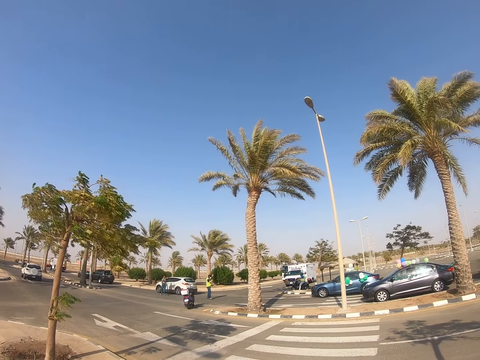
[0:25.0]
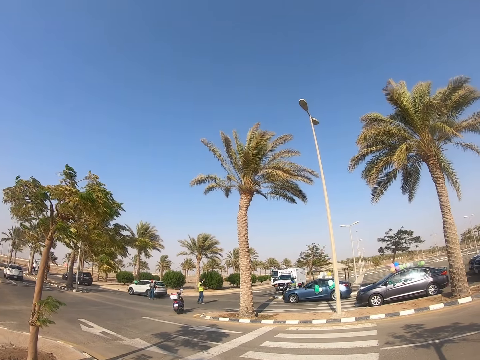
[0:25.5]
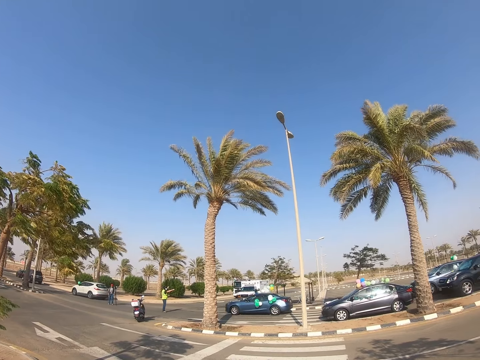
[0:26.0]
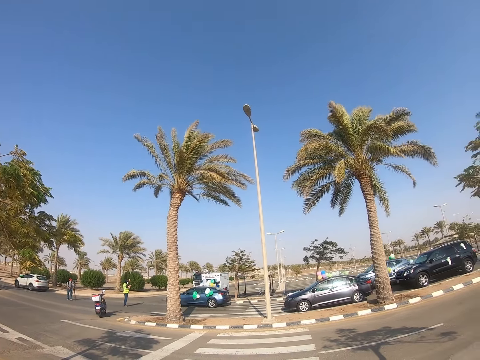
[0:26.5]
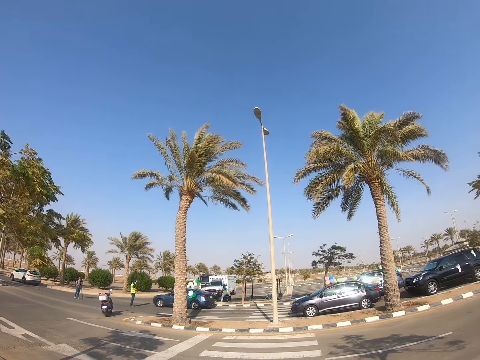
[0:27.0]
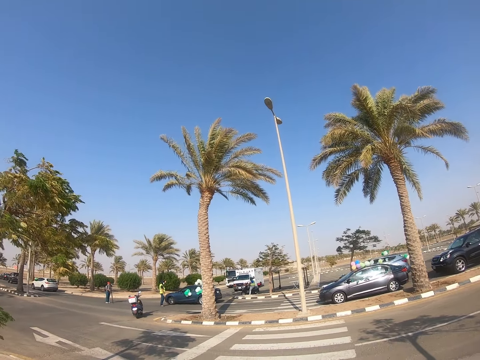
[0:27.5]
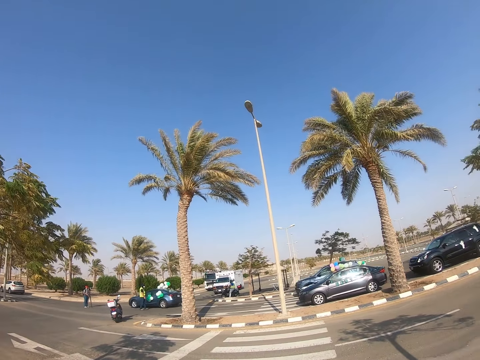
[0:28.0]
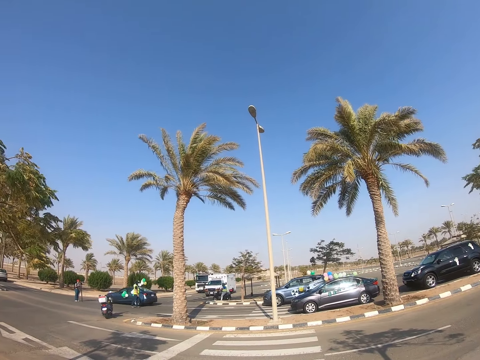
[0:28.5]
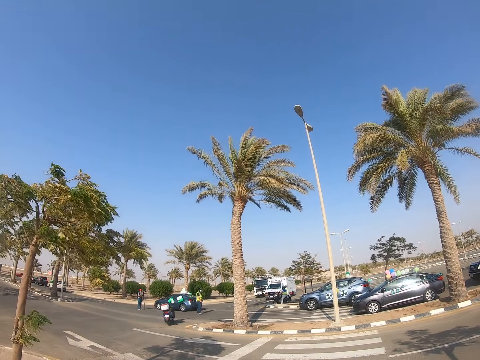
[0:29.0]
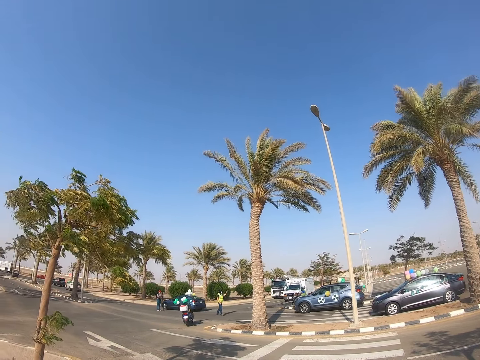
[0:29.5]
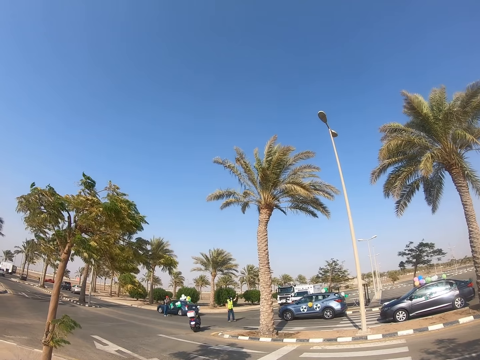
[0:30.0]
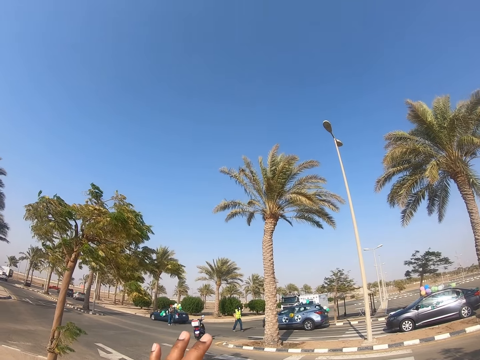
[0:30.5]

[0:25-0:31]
The camera wearer stops. They look at the cars.

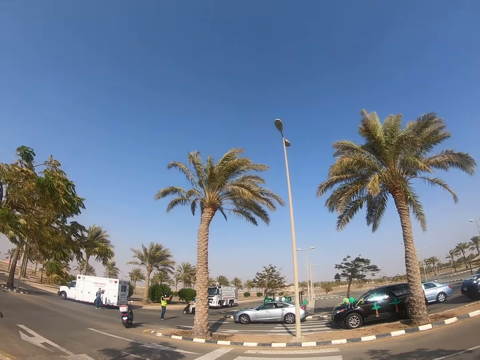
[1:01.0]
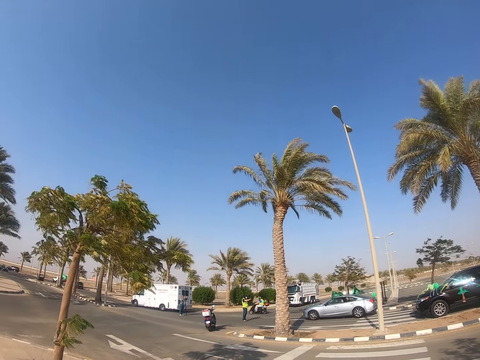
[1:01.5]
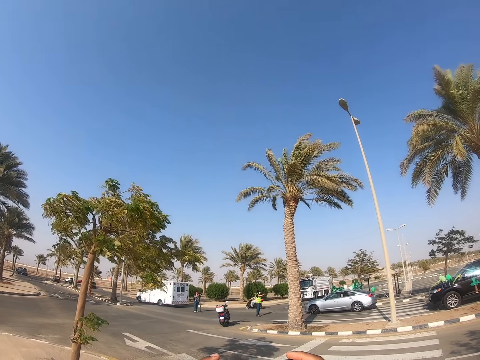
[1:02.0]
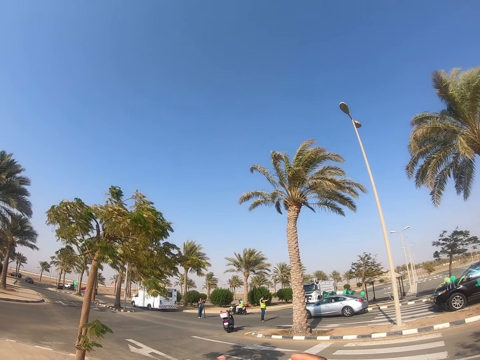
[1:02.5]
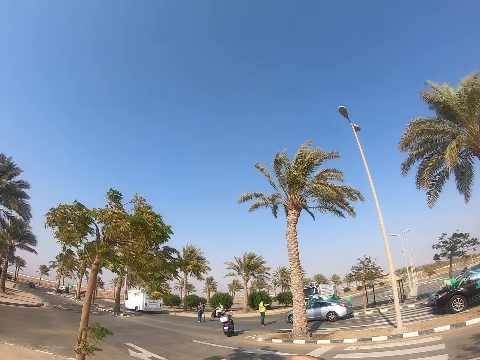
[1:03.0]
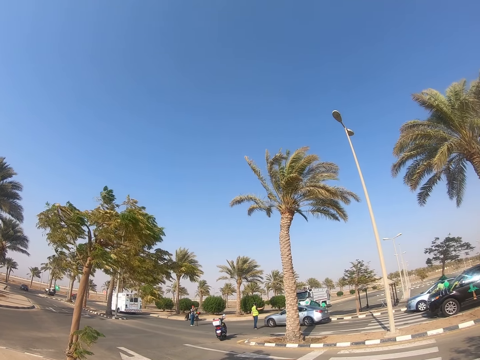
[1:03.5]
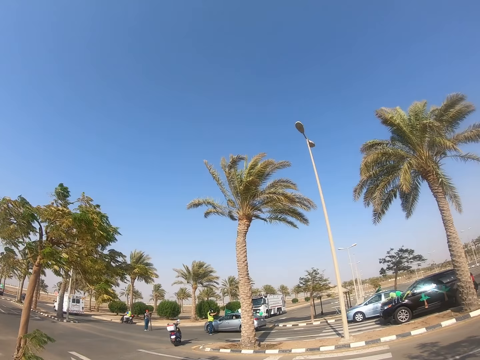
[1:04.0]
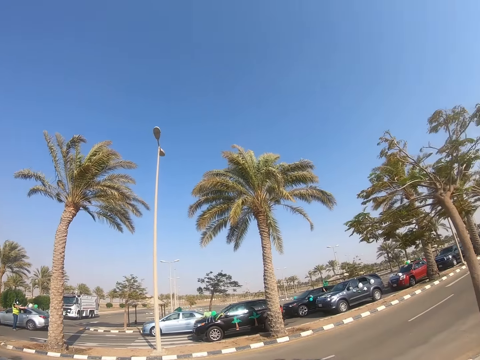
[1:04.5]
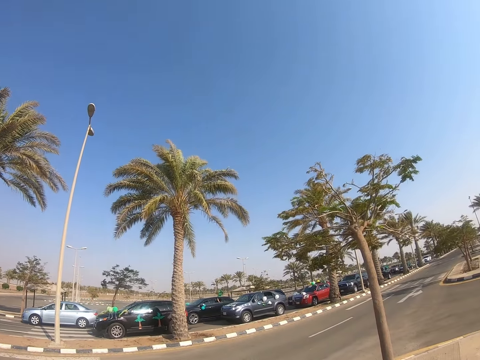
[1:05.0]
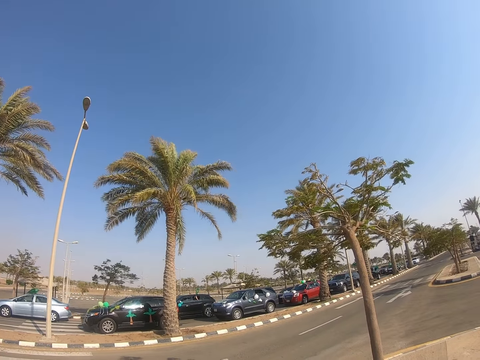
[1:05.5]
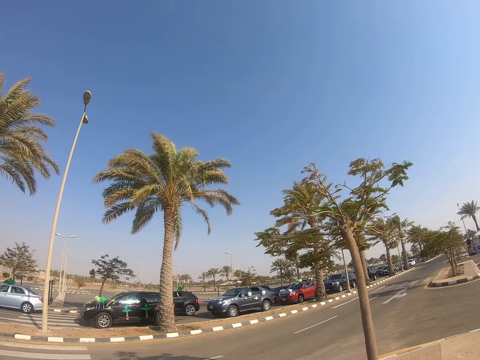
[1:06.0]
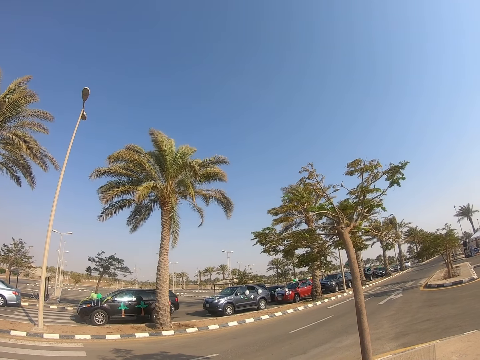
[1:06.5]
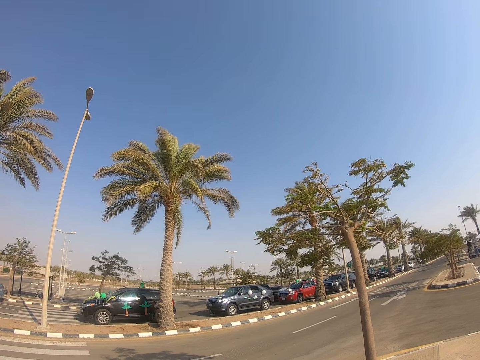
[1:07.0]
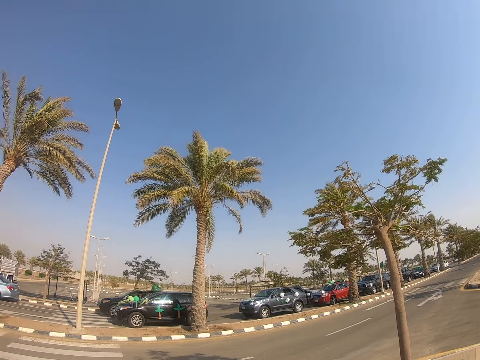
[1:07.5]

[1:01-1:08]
The camera wearer raises hands.

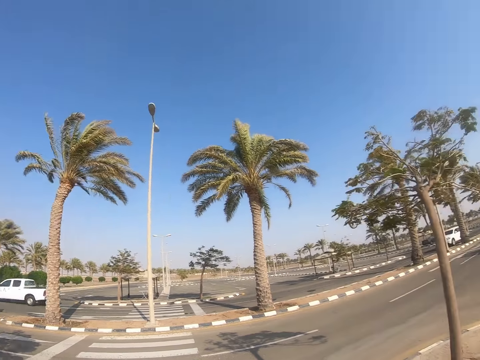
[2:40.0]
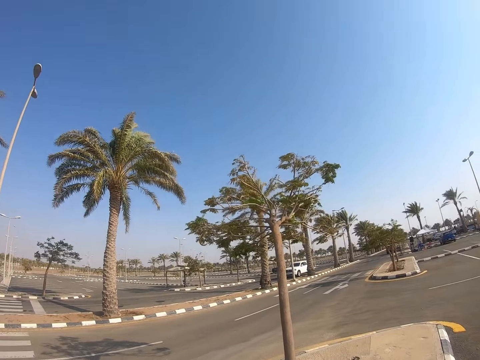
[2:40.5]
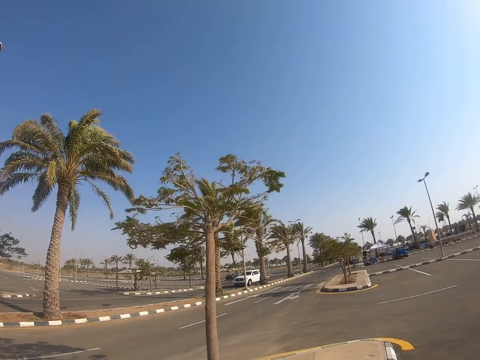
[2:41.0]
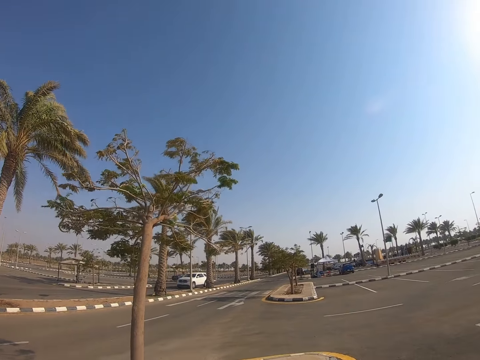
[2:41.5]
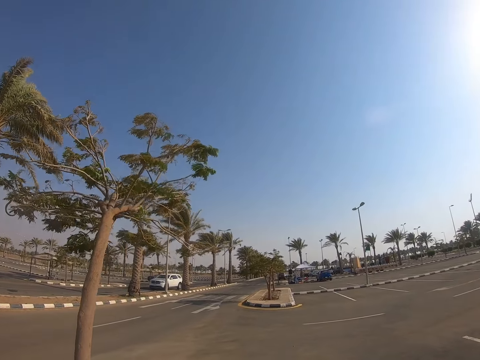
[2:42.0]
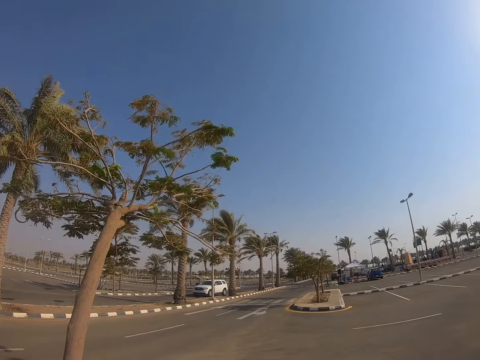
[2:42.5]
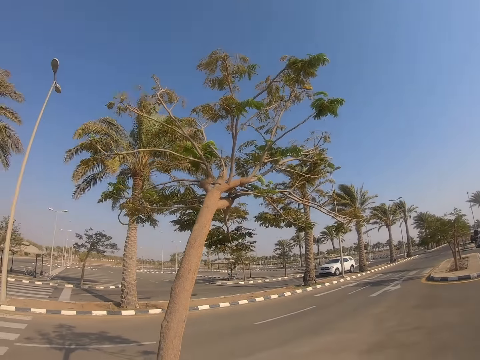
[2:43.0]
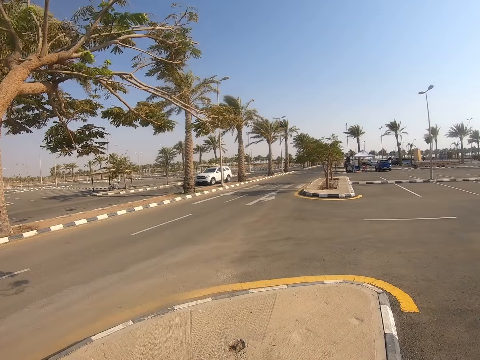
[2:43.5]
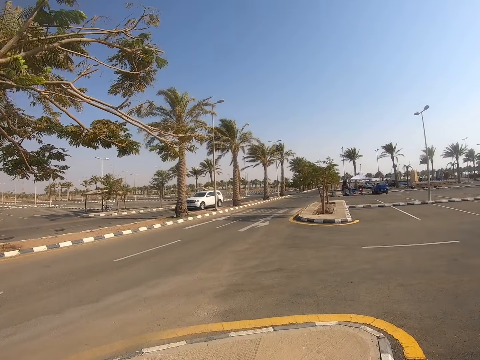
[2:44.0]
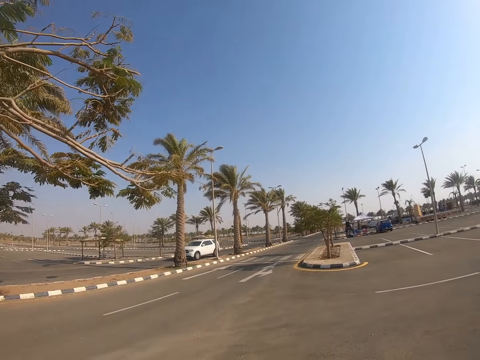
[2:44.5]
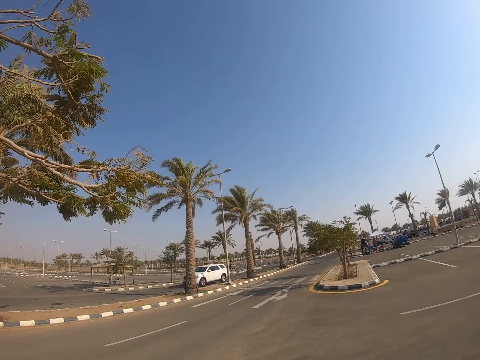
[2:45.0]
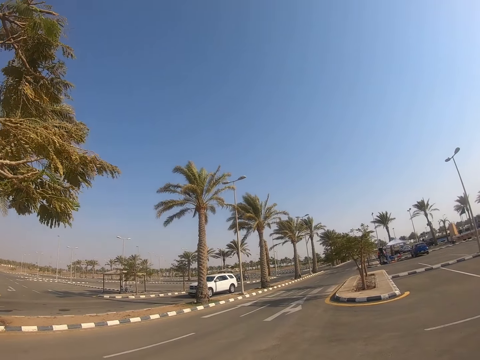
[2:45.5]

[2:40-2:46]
The camera wearer turns to the right. They walk back.

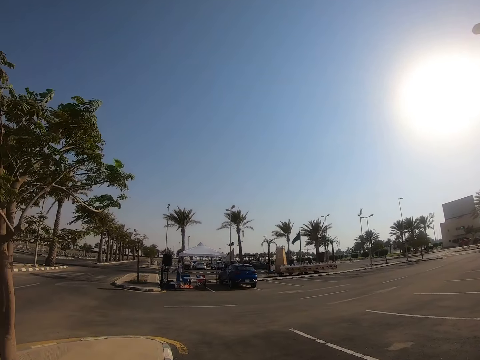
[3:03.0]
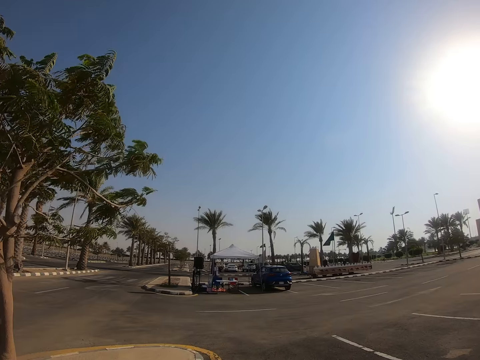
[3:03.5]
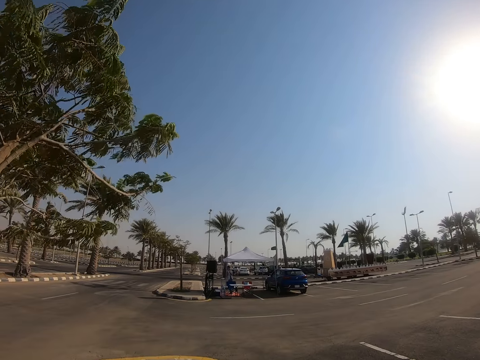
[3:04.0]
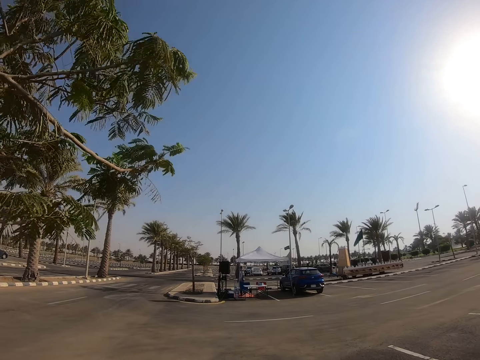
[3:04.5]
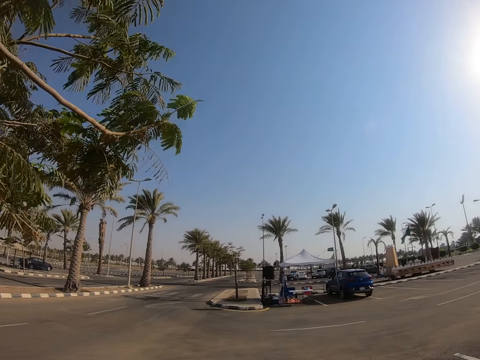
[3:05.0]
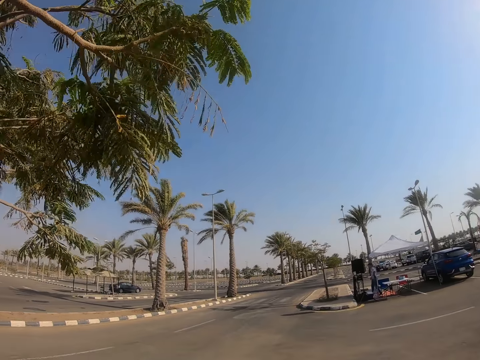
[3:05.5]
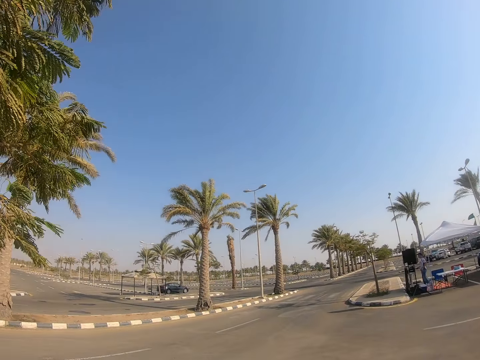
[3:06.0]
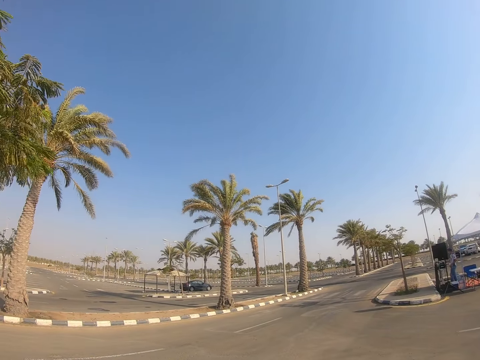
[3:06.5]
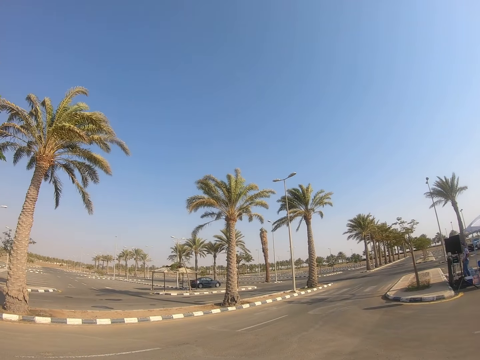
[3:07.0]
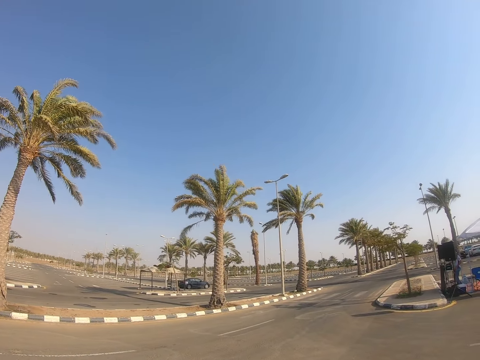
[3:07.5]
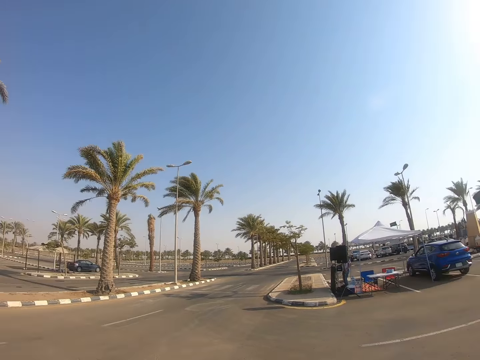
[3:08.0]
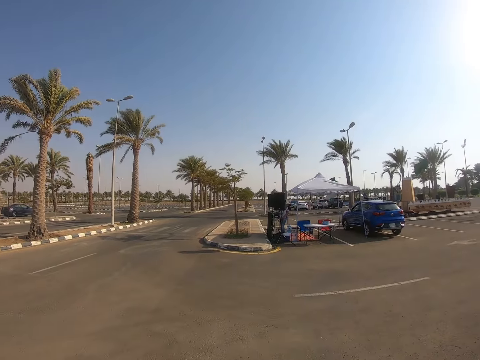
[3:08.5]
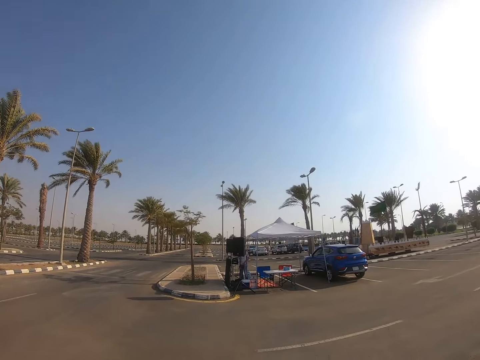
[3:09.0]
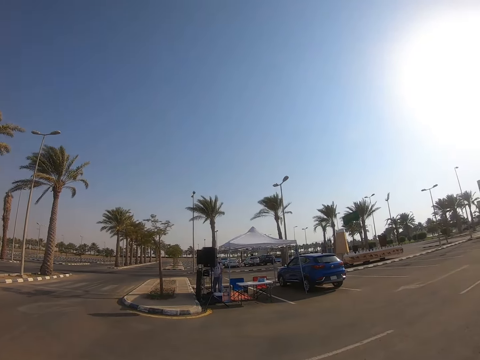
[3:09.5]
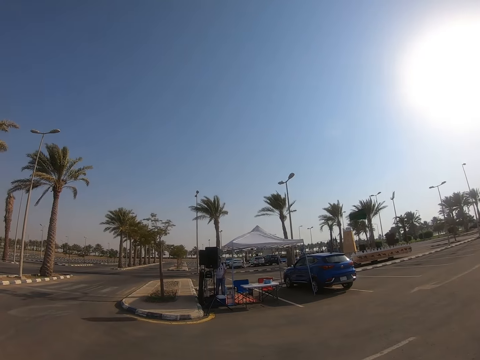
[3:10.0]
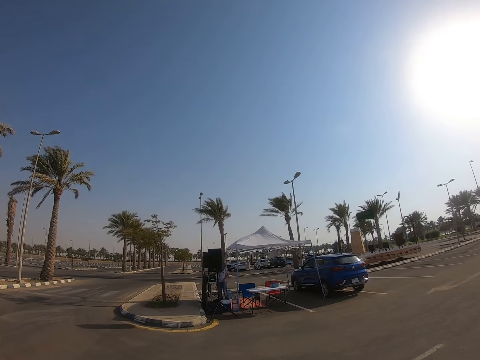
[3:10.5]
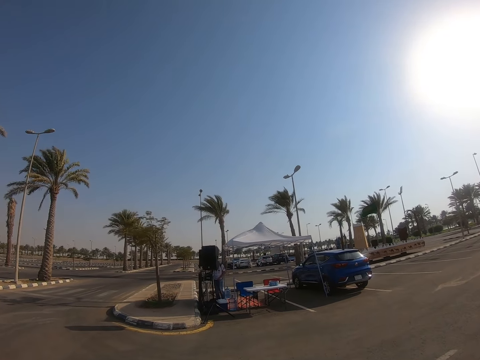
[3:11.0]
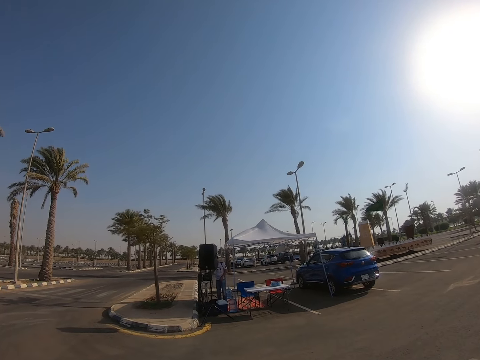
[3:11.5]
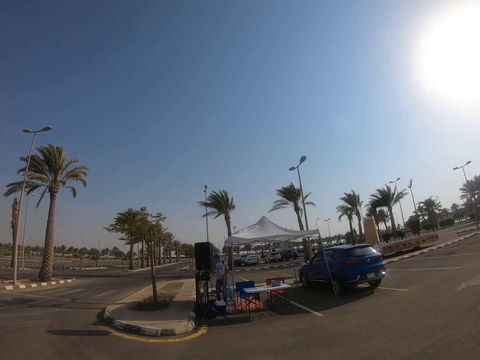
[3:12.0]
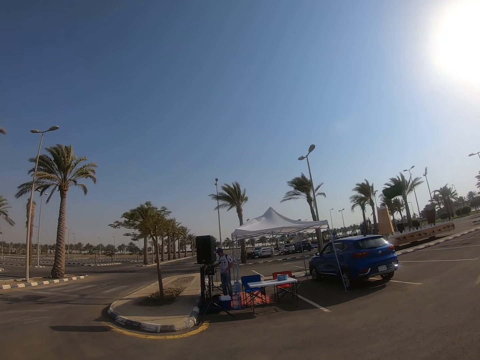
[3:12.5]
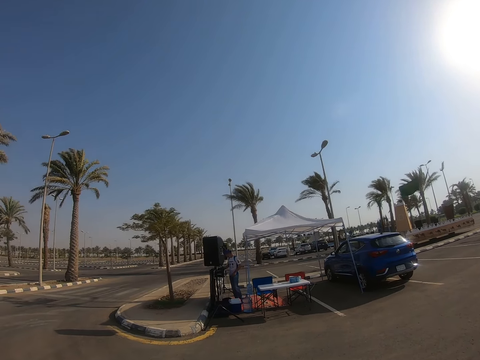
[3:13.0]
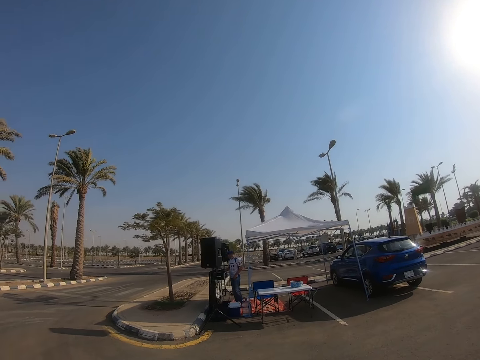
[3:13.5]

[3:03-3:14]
The camera wearer looks in front. They walk to the tent.
